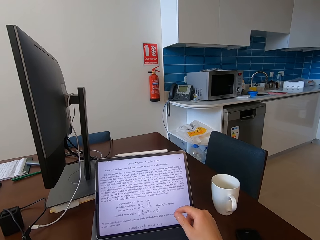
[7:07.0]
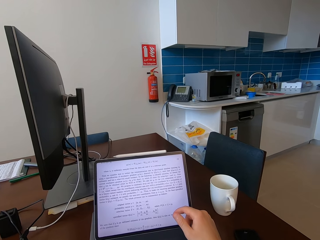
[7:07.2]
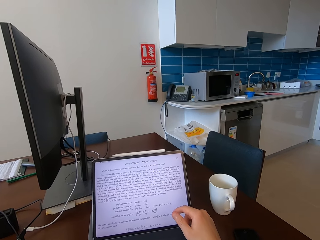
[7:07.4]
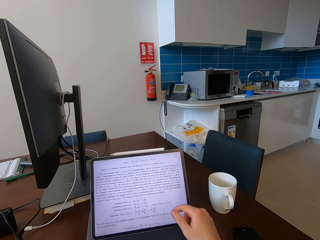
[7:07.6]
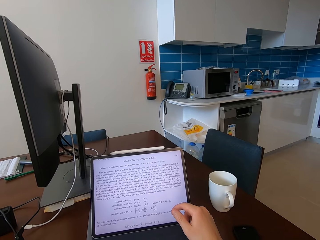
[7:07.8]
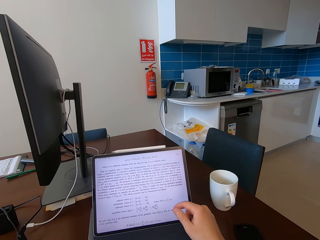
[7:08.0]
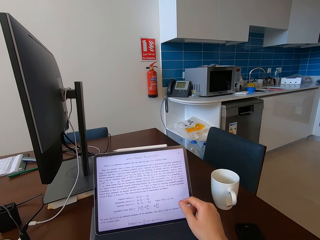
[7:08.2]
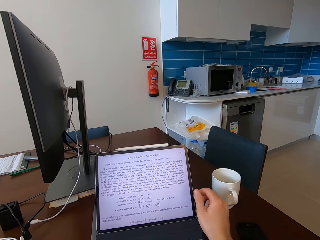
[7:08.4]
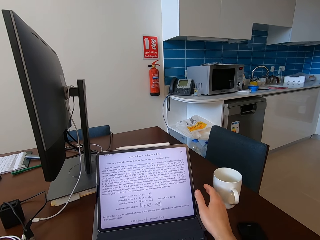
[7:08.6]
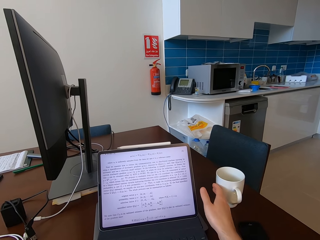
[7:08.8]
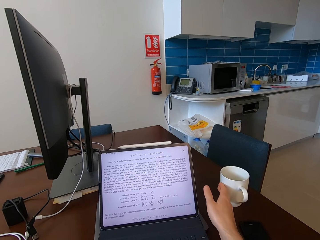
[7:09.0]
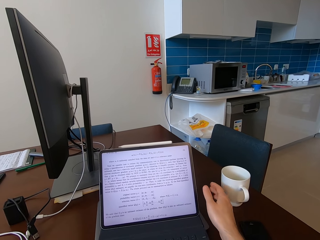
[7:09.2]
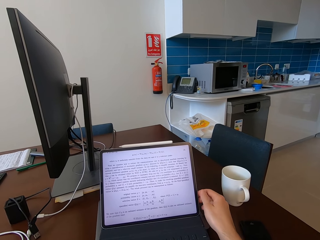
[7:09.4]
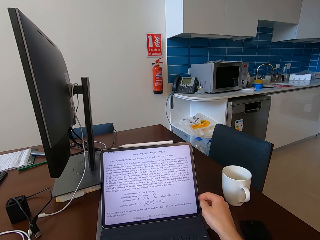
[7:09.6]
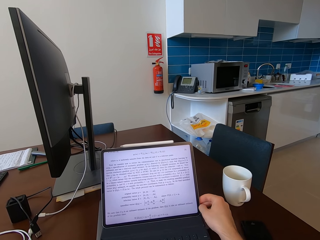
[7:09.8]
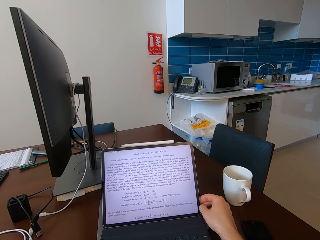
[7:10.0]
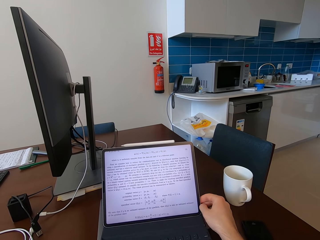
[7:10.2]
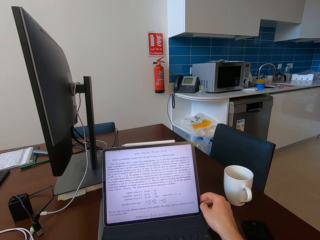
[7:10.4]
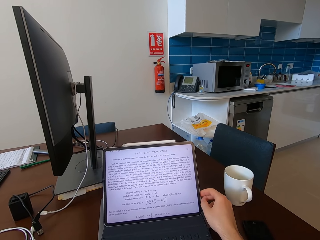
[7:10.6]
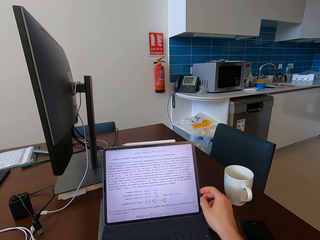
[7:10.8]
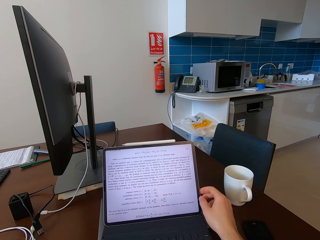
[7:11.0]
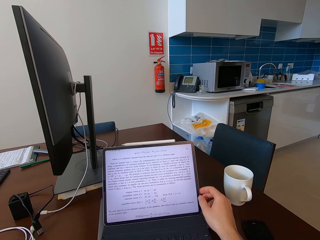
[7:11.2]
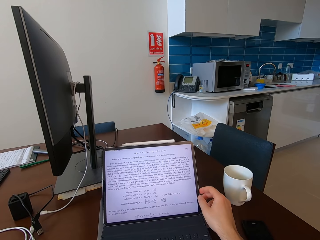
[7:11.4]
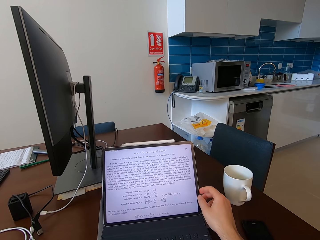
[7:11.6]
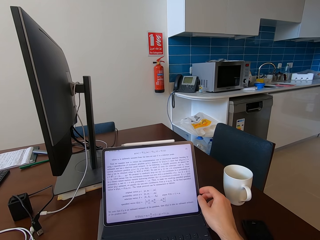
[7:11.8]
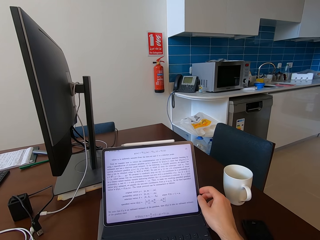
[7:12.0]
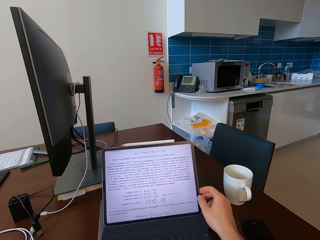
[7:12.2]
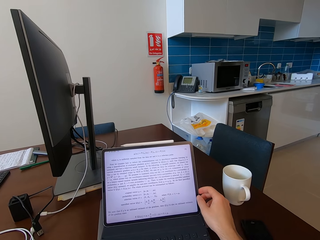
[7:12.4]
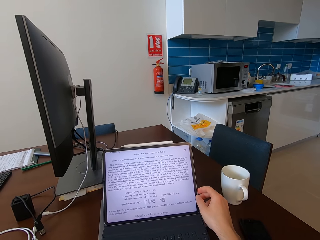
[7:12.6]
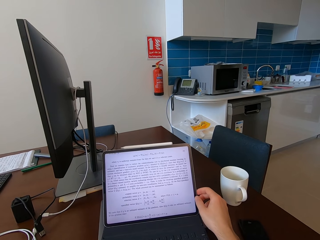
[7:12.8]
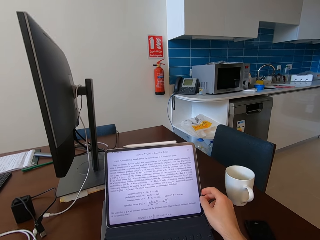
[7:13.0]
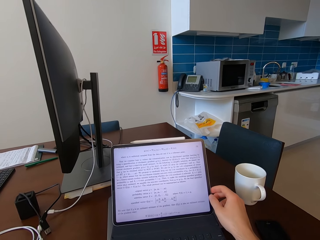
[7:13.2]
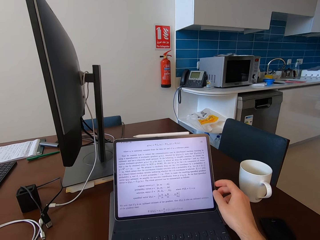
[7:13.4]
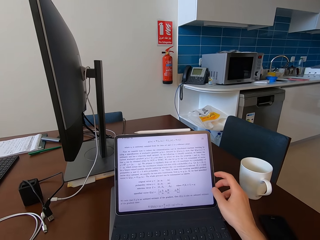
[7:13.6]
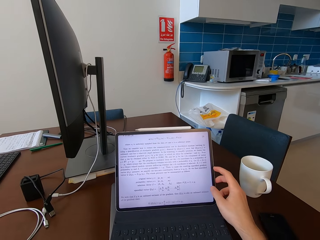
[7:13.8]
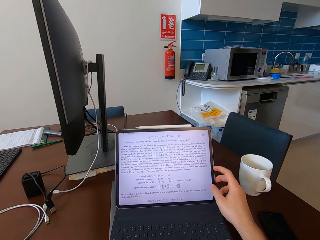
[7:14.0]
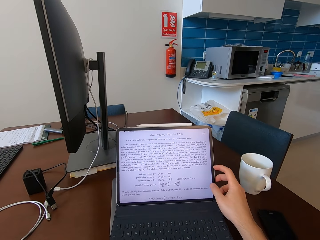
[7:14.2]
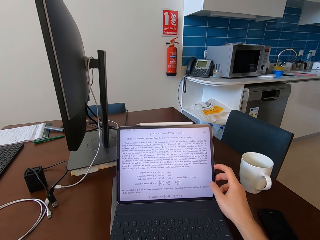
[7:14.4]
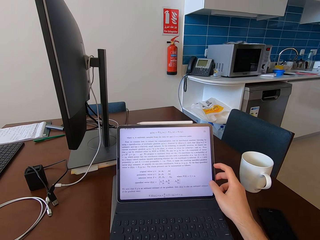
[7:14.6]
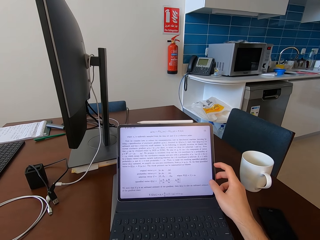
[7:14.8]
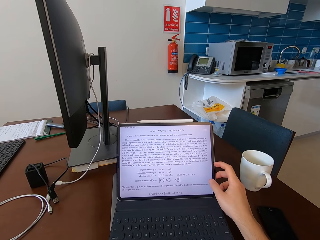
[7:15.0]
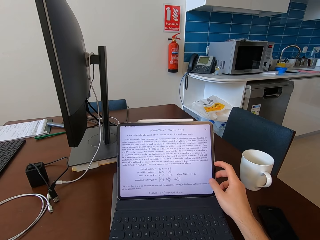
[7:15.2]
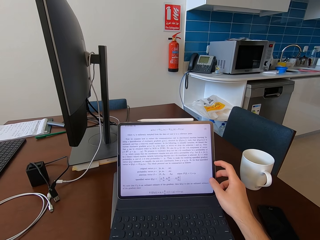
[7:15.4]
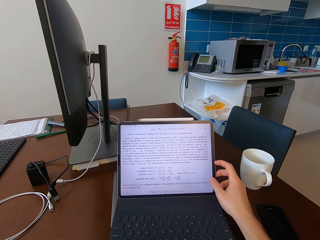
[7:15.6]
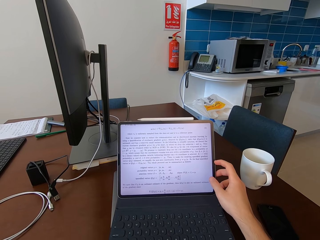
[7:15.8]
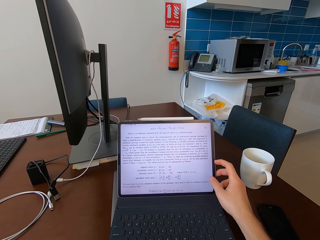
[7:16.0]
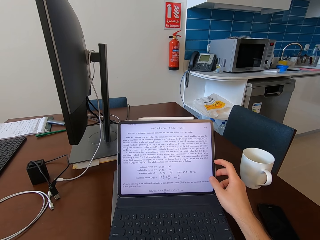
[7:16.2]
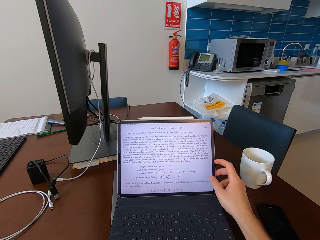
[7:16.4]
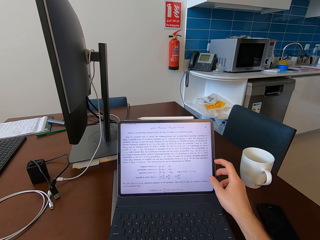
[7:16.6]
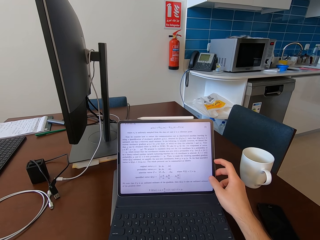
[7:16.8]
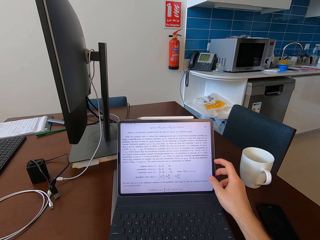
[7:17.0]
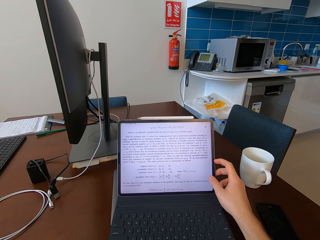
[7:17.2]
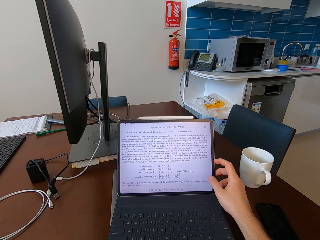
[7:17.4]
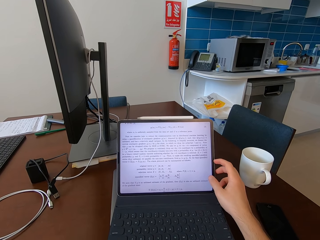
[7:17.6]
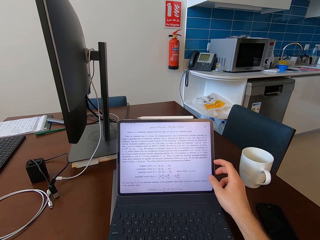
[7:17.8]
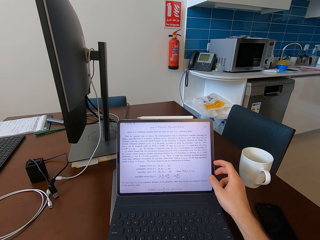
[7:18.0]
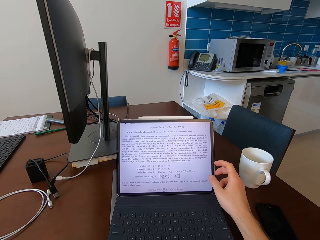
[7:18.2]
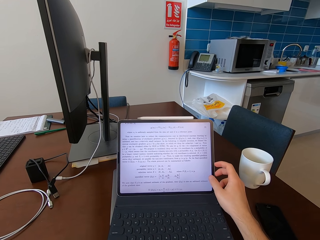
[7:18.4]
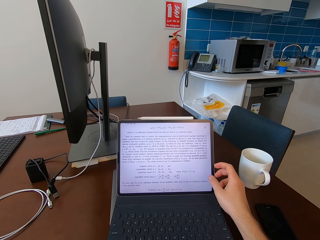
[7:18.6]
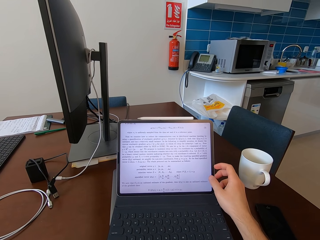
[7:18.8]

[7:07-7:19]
The camera wearer shifts the mug on the table. They touch the laptop.

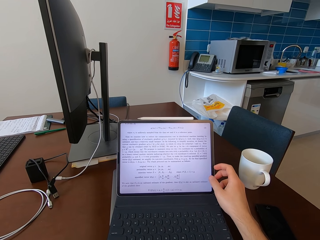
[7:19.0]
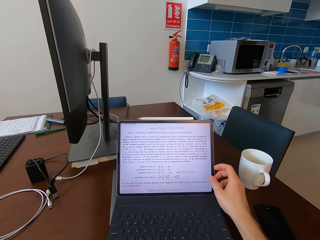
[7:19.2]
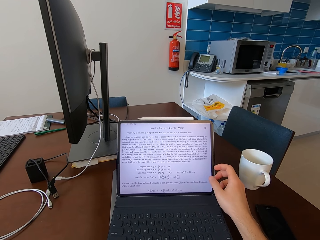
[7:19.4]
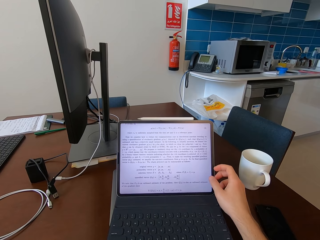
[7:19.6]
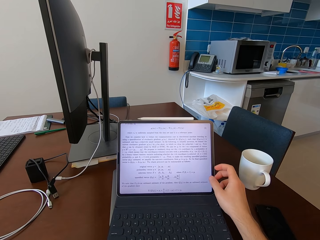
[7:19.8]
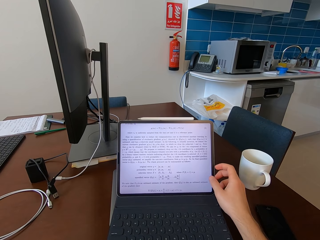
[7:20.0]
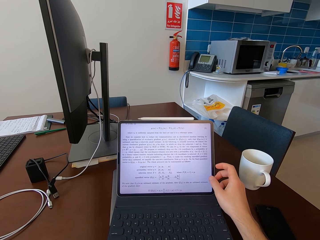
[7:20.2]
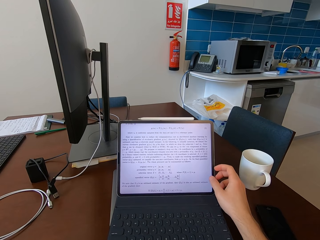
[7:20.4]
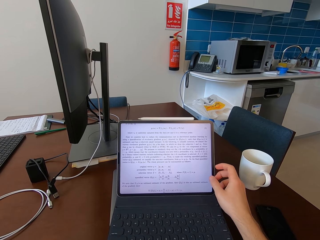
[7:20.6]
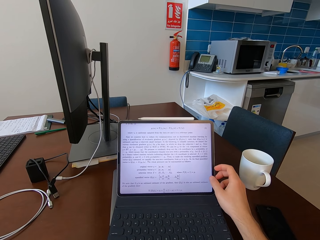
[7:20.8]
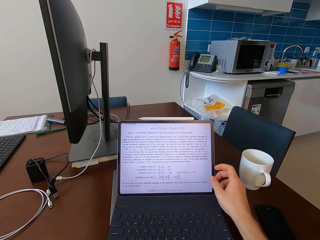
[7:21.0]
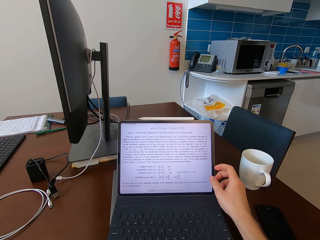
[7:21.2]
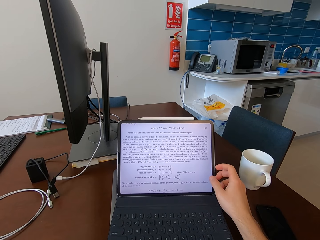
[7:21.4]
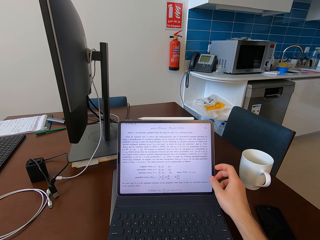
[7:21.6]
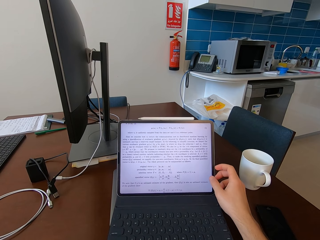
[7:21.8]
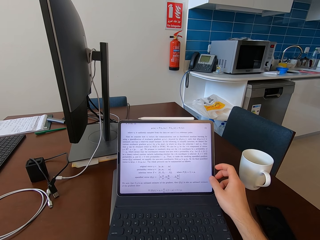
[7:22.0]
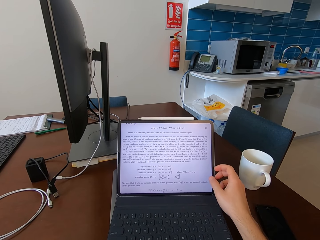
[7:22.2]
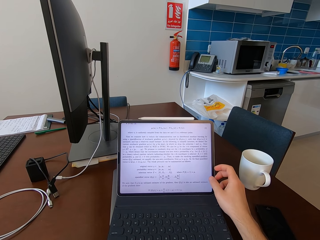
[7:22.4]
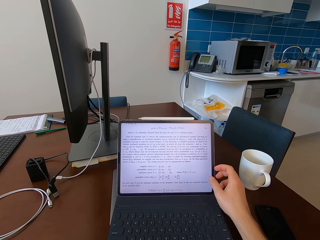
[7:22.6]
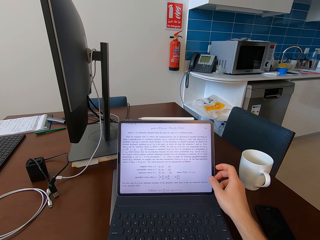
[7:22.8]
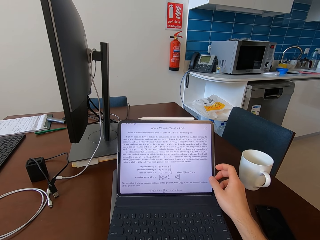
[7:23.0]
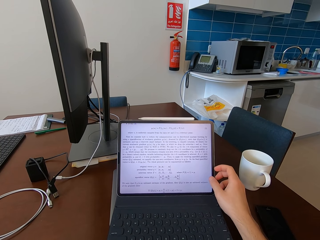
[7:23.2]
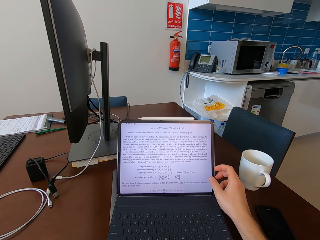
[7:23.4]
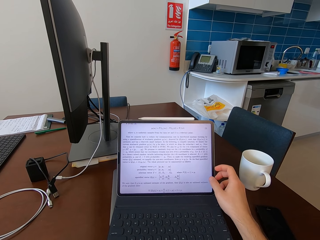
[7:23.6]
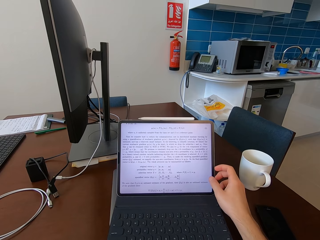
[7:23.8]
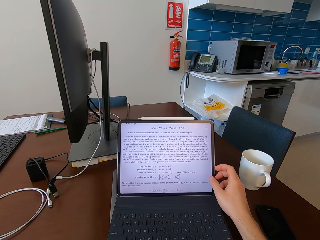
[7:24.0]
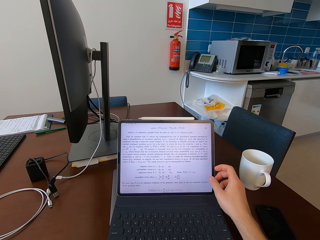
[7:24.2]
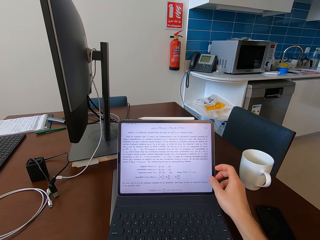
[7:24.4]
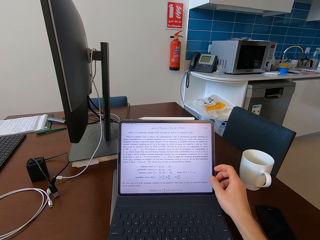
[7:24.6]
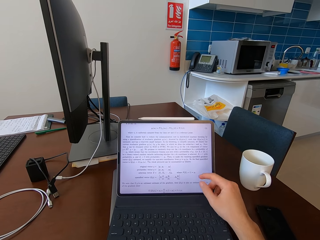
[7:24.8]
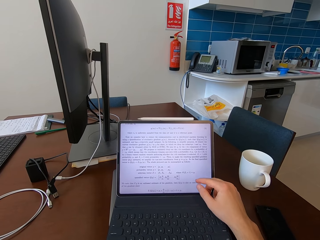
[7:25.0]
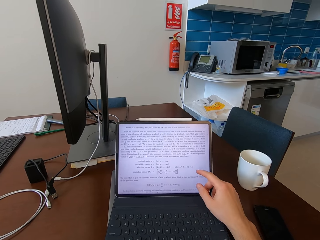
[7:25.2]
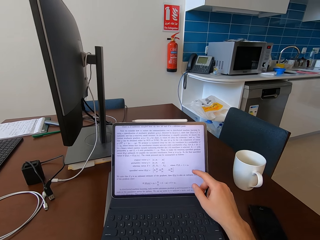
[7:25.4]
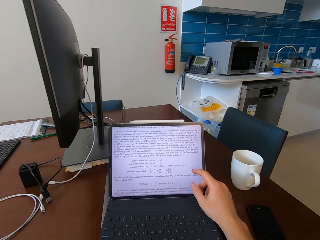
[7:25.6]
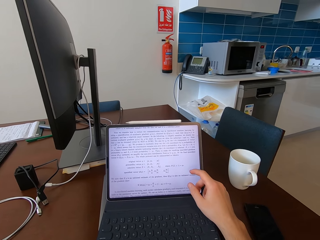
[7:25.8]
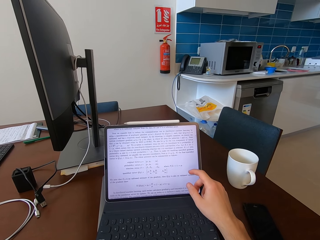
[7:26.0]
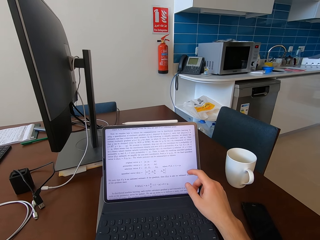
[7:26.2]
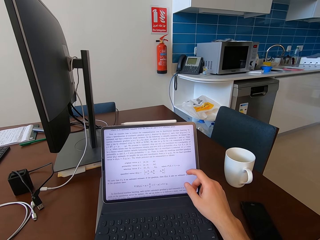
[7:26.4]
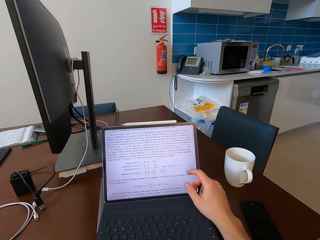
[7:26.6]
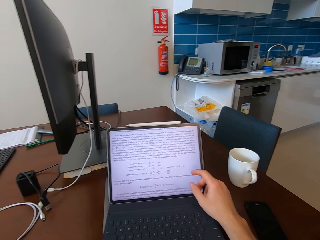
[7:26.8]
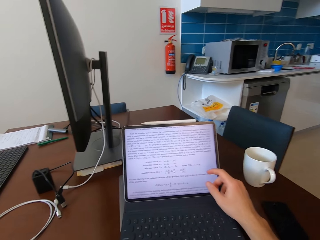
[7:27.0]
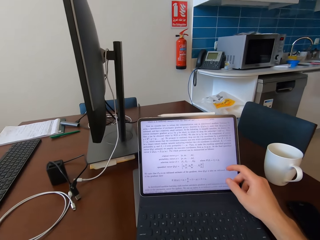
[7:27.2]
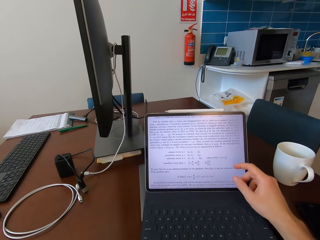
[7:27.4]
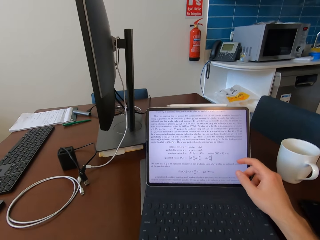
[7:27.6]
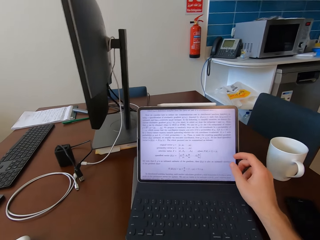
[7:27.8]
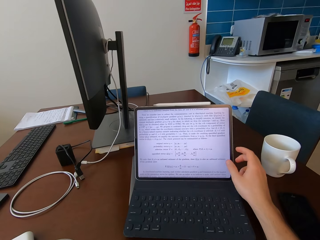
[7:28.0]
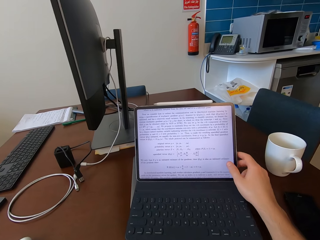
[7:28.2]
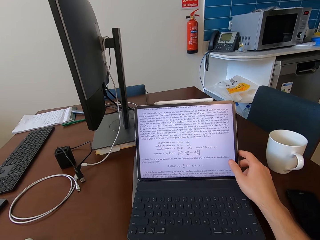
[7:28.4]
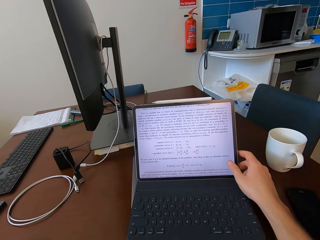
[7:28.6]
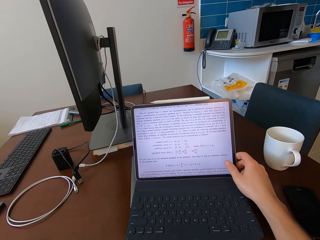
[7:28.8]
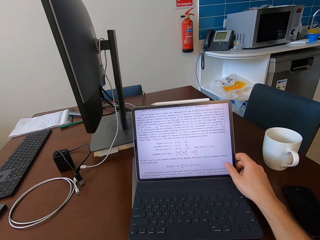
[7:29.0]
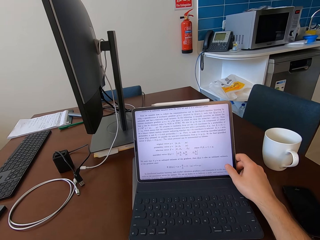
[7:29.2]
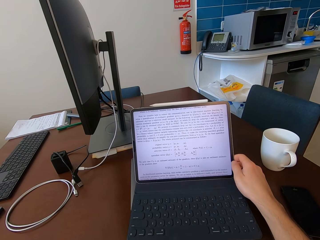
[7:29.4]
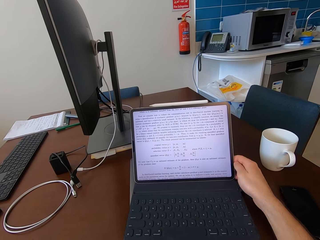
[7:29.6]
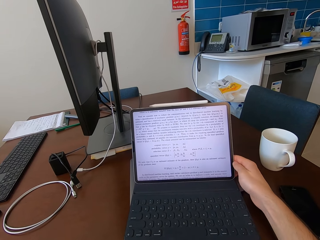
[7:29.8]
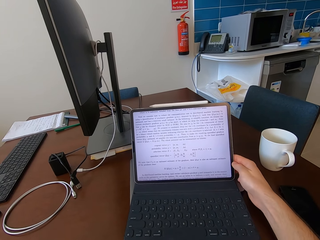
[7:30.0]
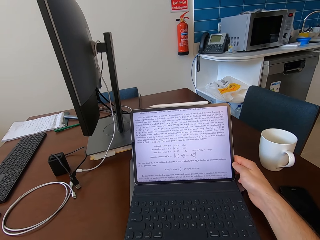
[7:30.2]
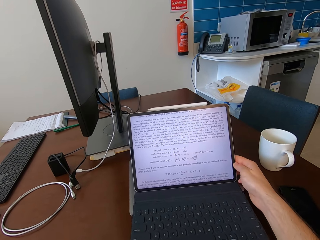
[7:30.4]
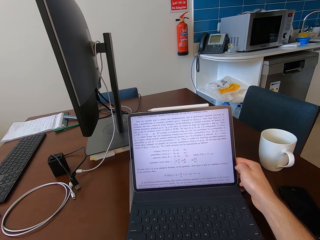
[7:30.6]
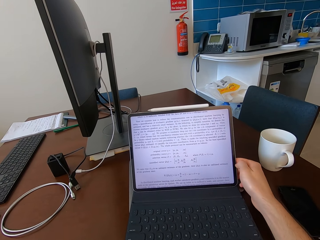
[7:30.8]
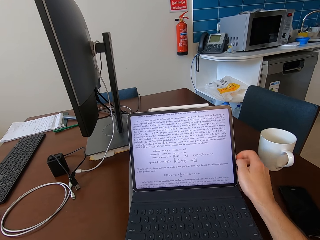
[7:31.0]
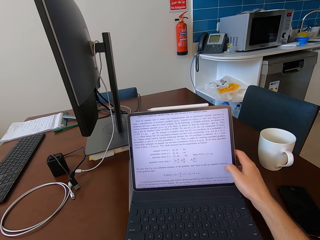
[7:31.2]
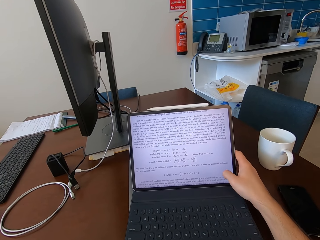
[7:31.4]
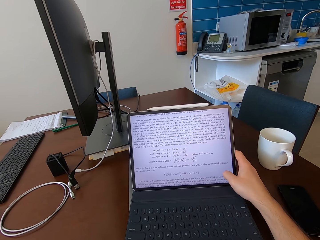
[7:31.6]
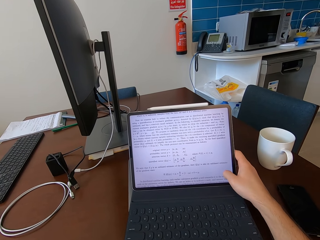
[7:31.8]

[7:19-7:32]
The camera wearer operates the tablet on the table with his hand. He touches the laptop.
